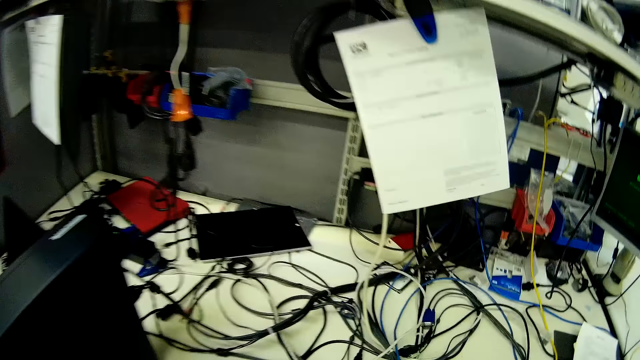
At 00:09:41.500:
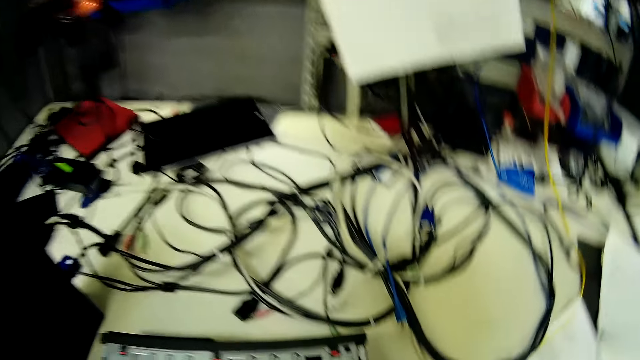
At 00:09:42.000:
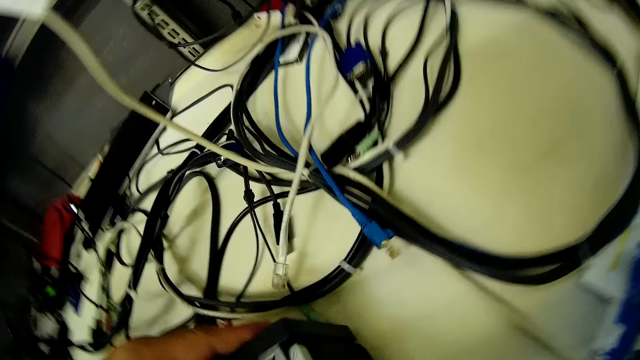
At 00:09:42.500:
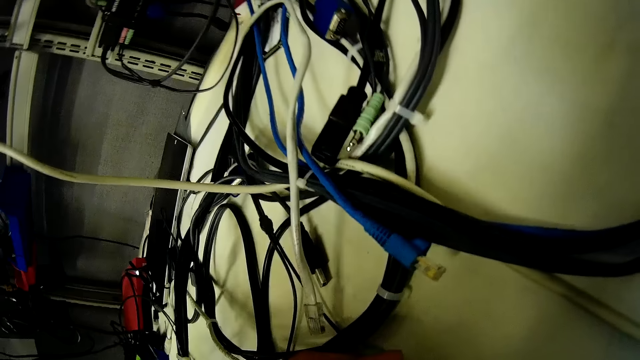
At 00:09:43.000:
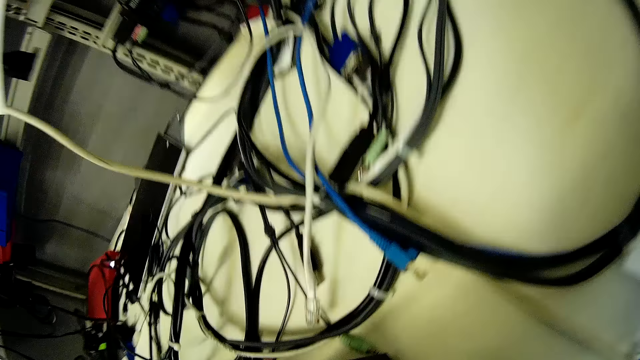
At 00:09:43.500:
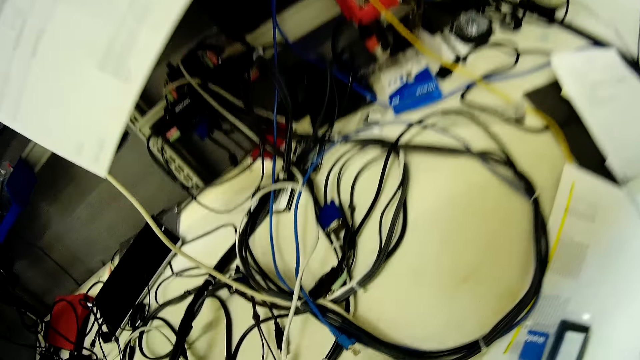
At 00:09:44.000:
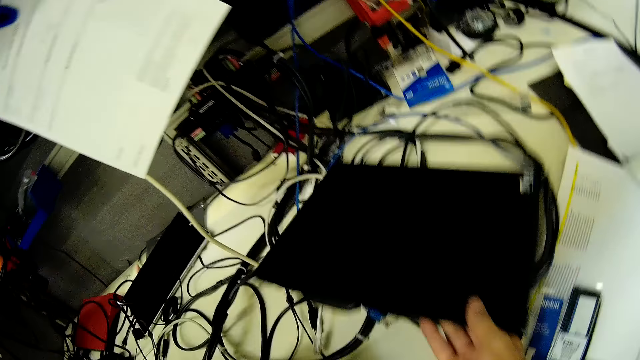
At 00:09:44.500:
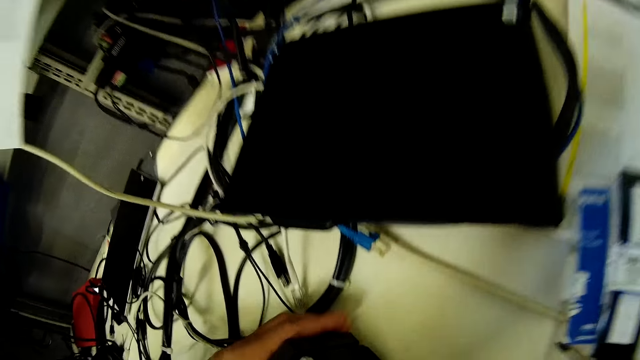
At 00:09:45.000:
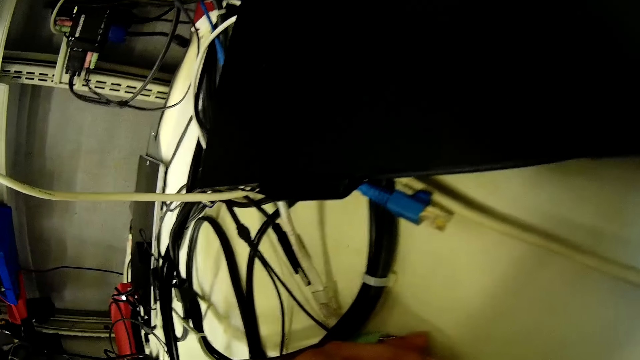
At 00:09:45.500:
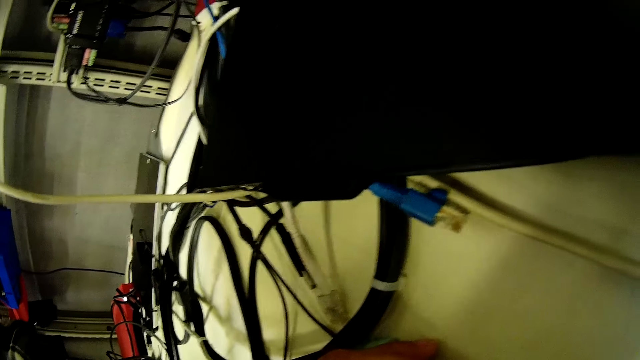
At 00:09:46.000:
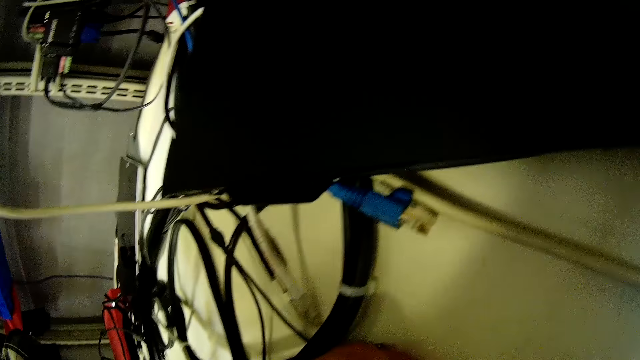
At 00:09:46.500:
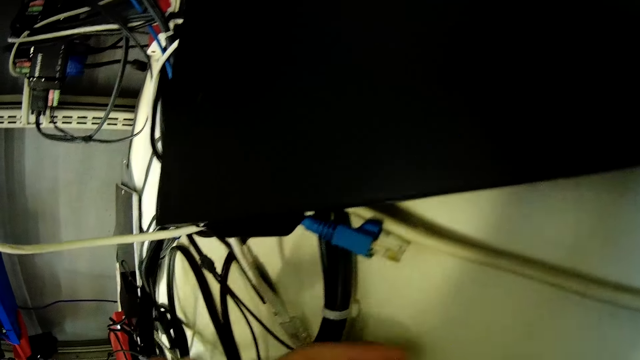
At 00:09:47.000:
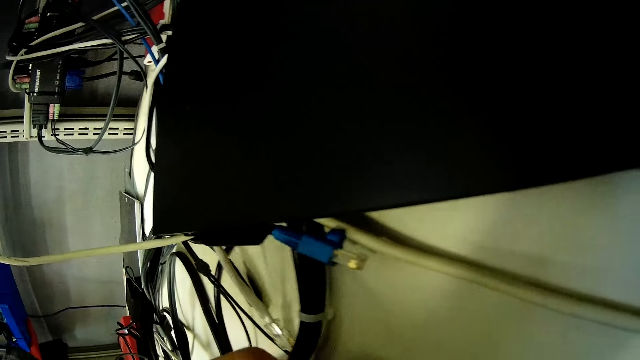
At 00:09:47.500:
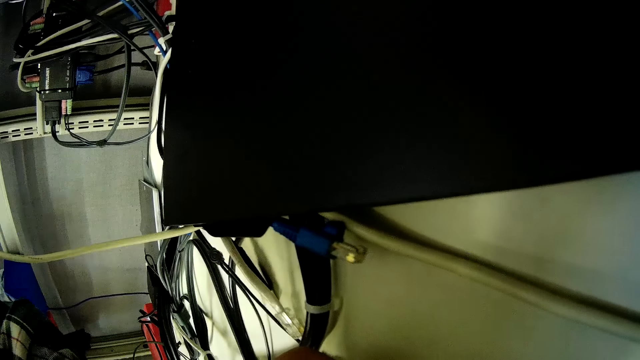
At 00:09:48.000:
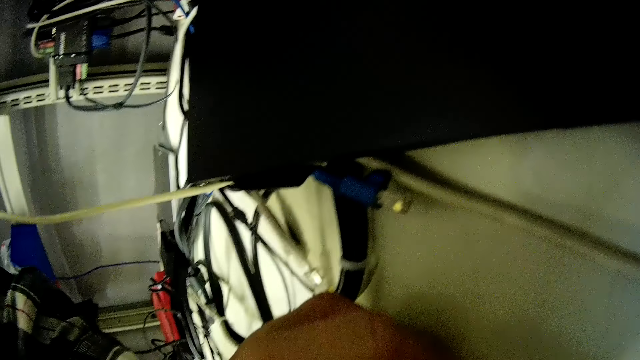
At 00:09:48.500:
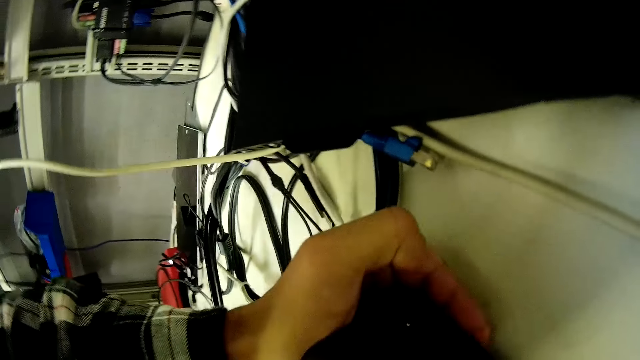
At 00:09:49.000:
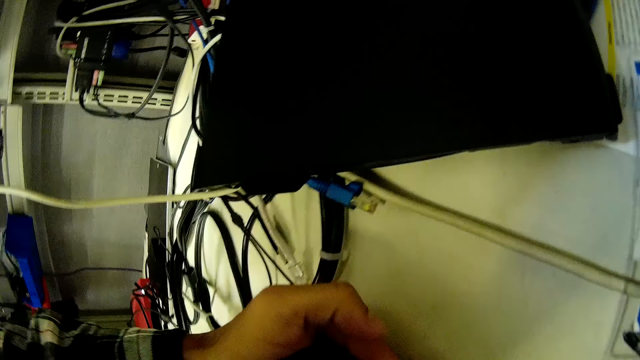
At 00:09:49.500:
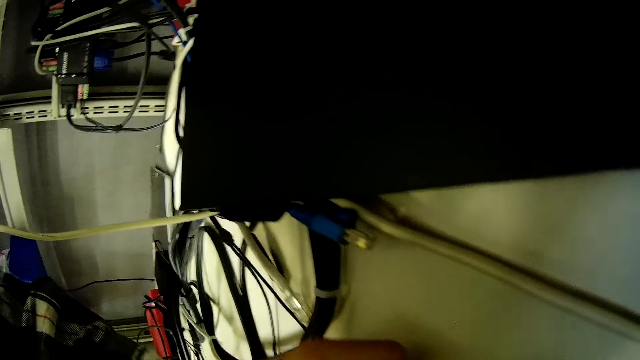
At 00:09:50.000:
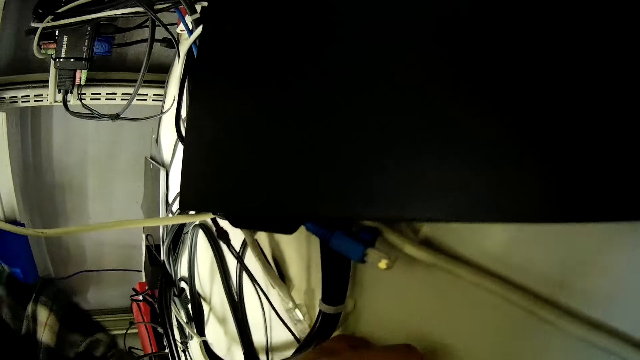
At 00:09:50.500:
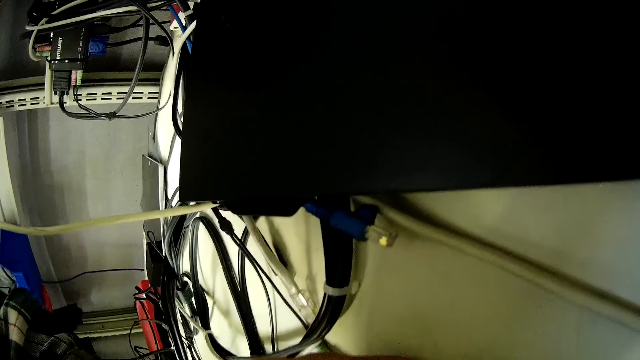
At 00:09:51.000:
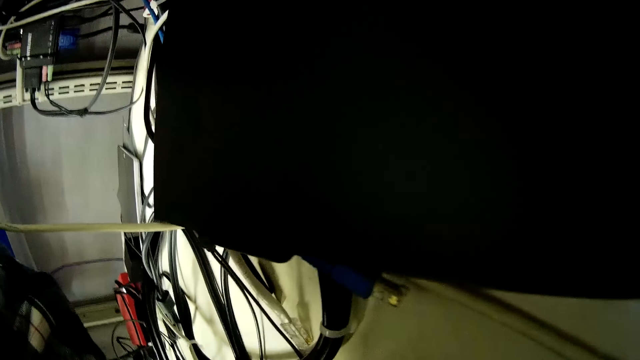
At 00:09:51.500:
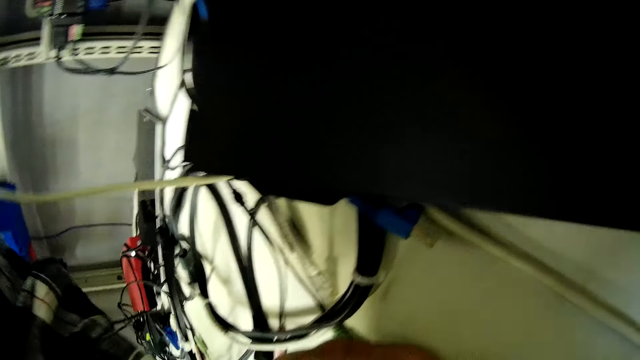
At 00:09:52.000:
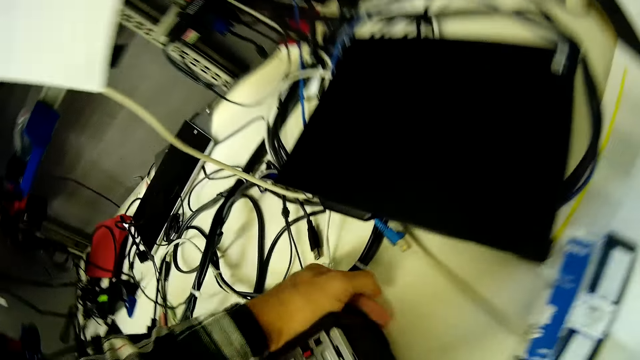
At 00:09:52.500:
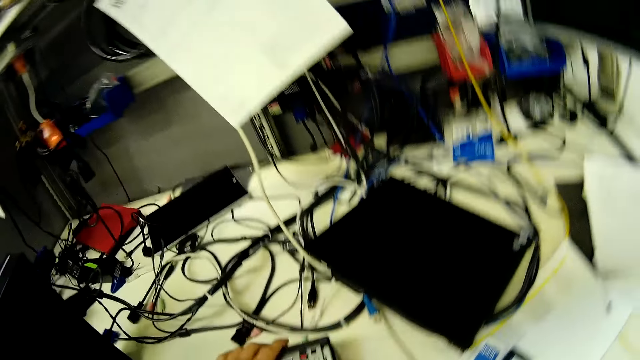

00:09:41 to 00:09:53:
The camera wearer puts the computer case on the table. They touch the CPU.

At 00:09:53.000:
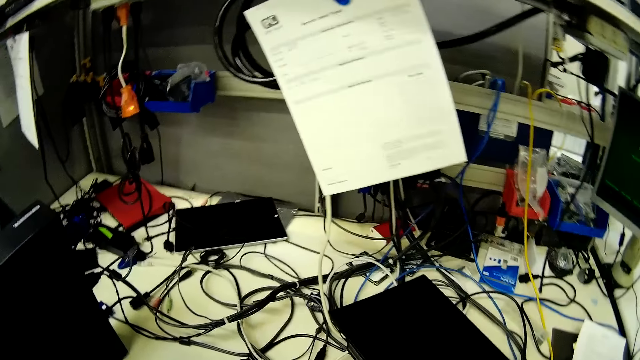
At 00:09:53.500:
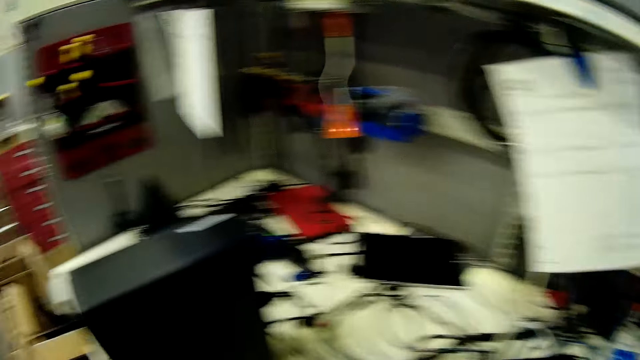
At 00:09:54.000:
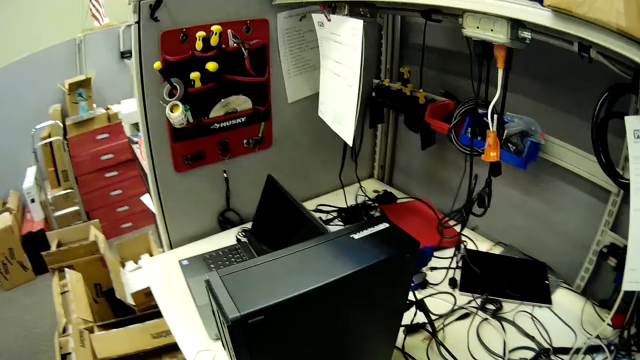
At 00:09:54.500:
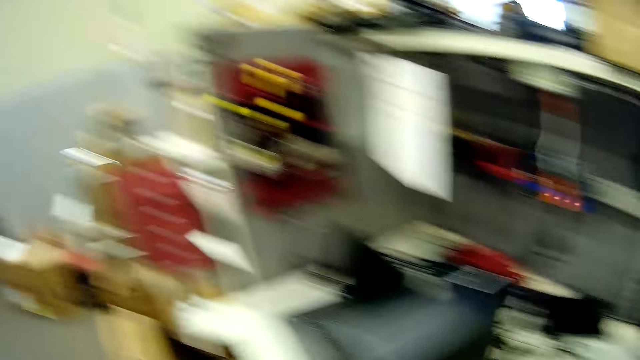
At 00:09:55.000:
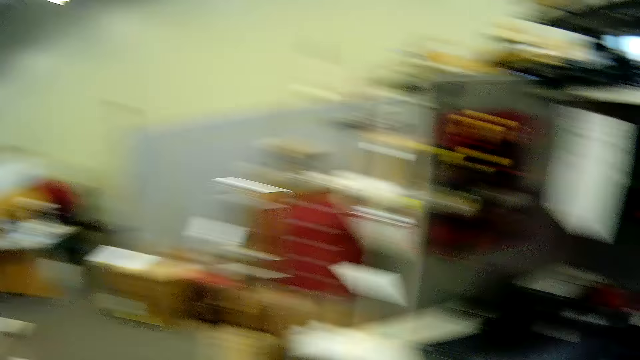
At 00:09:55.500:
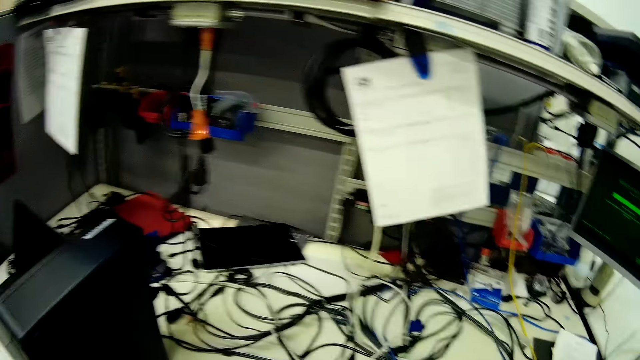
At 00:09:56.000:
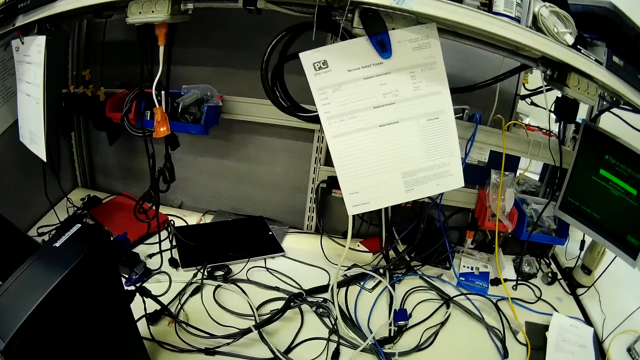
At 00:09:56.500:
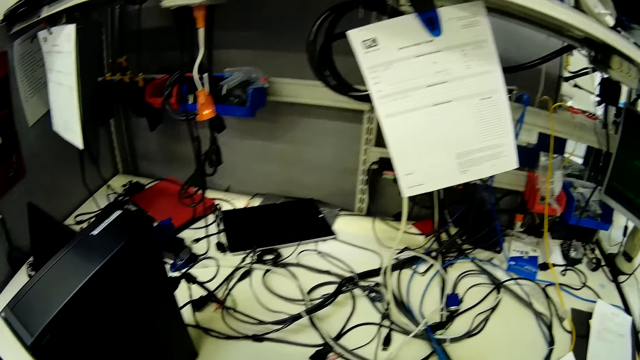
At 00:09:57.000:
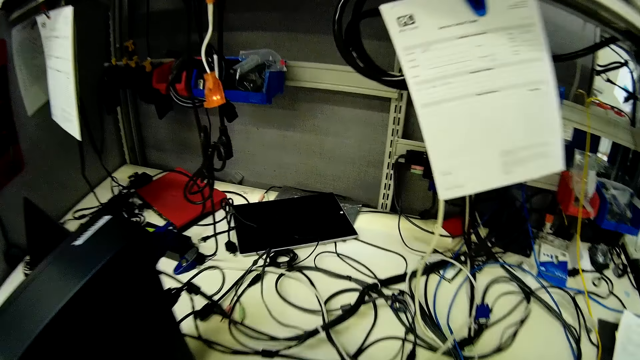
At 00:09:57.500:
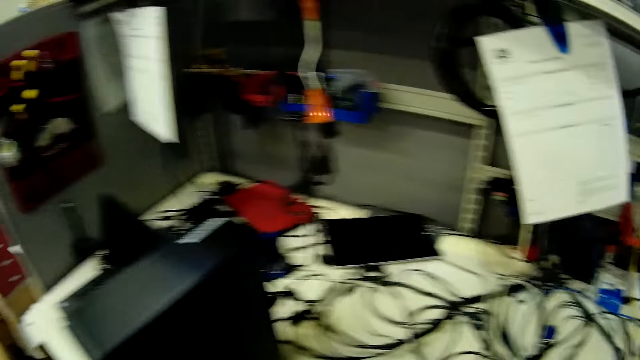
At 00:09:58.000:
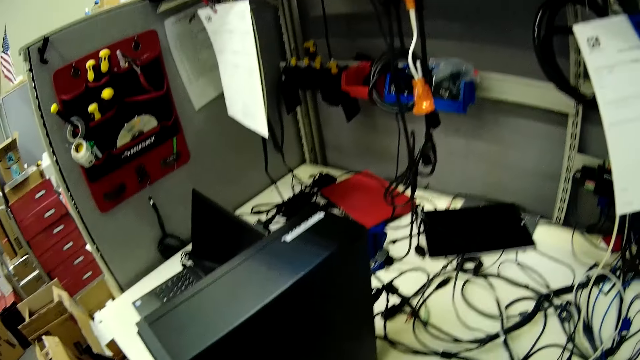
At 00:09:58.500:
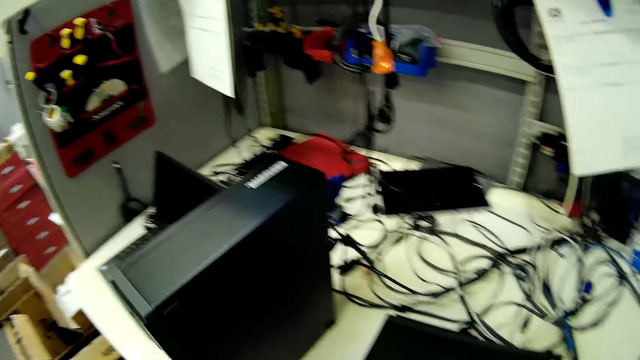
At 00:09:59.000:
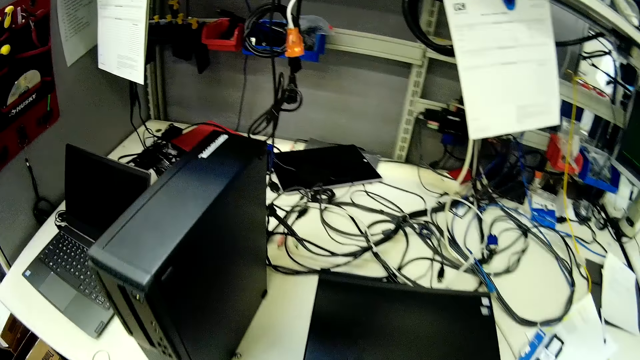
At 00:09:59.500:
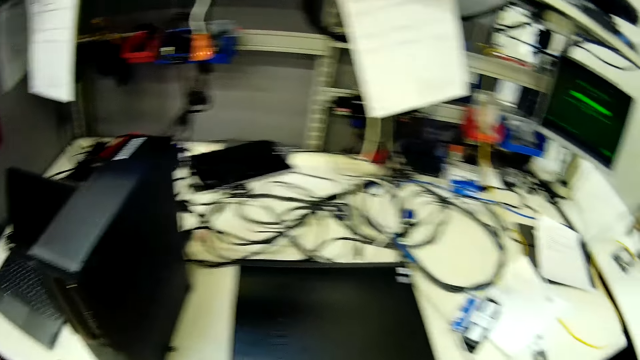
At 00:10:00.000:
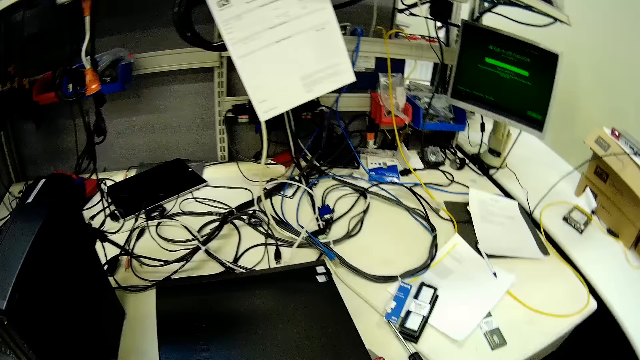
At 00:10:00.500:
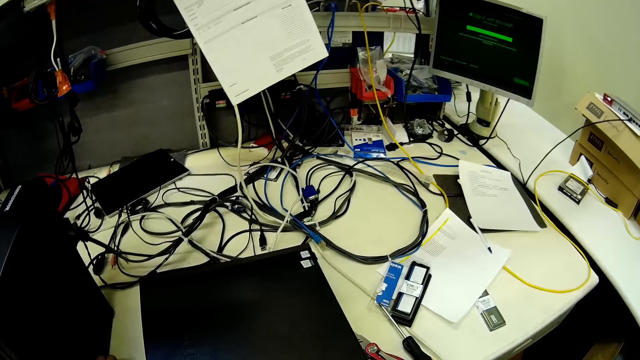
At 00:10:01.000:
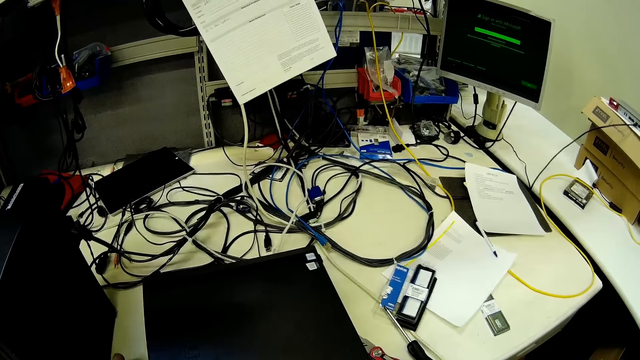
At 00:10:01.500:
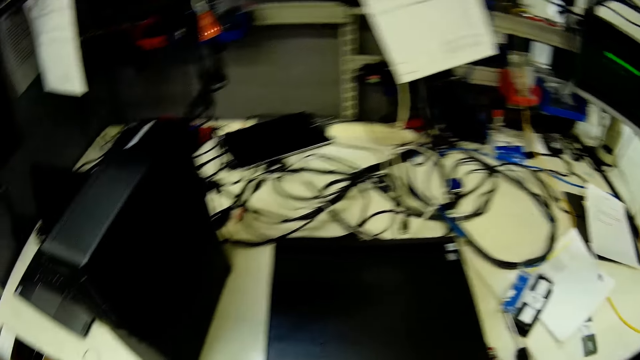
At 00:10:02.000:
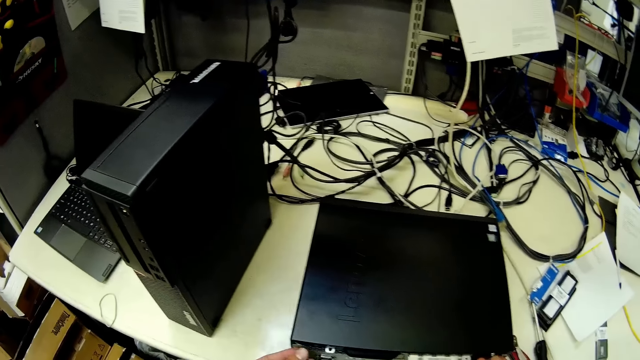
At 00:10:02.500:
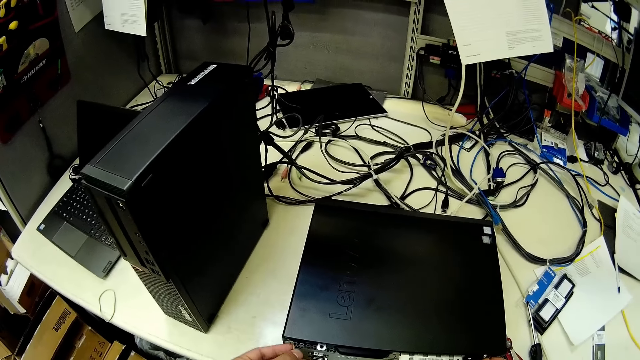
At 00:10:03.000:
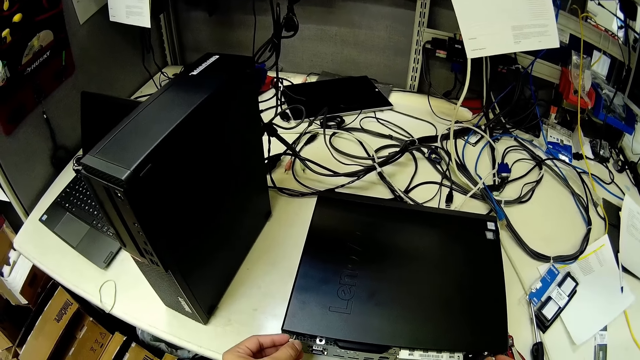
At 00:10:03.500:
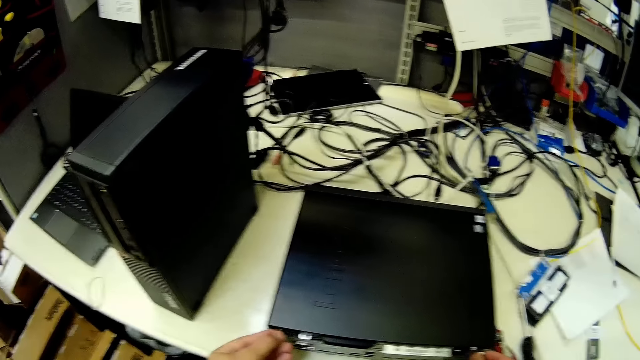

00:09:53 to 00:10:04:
The camera wearer turns in the room.
